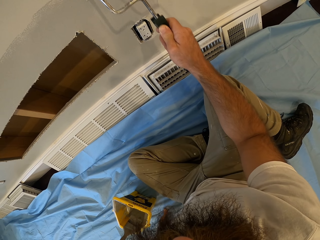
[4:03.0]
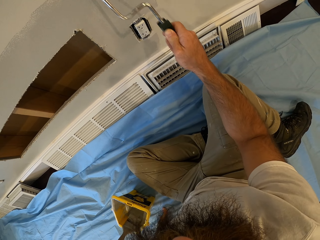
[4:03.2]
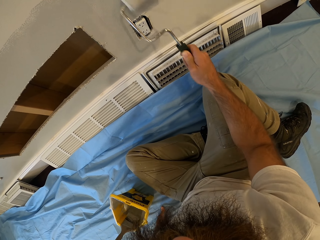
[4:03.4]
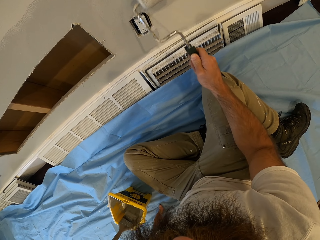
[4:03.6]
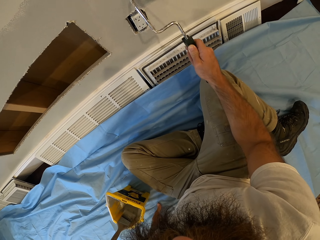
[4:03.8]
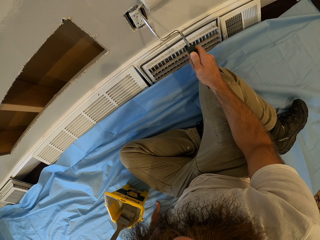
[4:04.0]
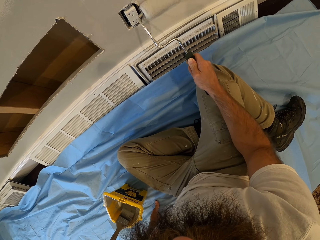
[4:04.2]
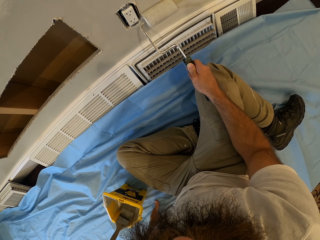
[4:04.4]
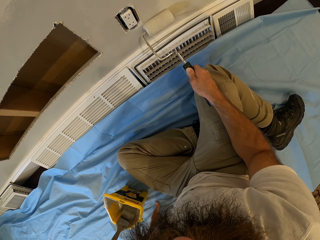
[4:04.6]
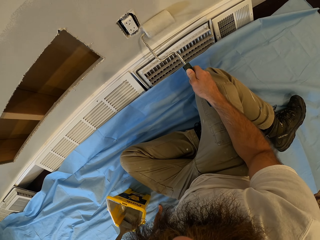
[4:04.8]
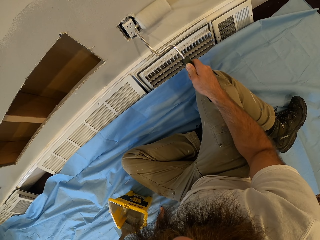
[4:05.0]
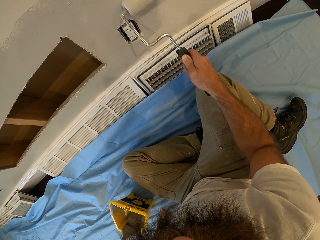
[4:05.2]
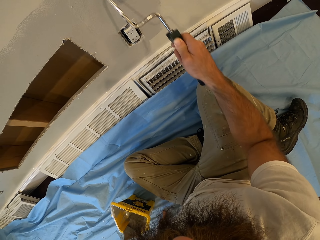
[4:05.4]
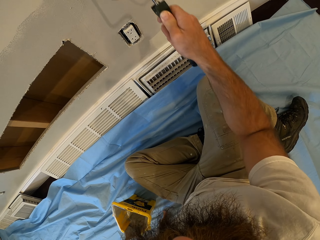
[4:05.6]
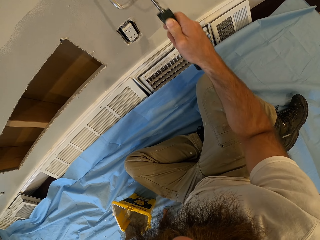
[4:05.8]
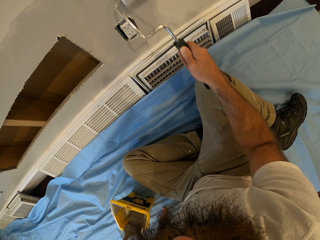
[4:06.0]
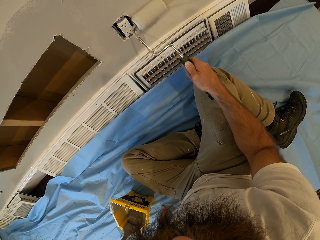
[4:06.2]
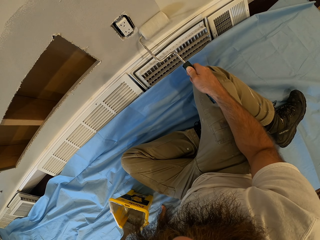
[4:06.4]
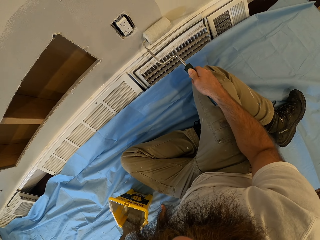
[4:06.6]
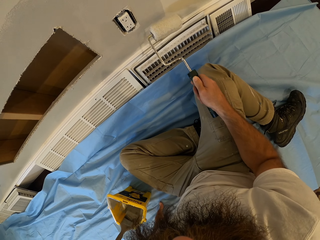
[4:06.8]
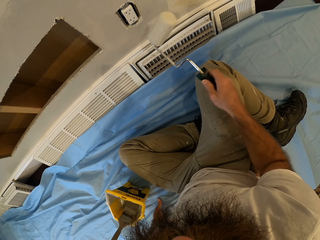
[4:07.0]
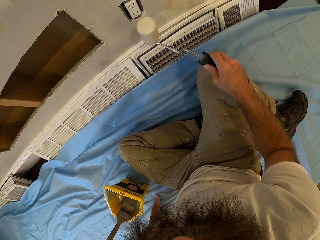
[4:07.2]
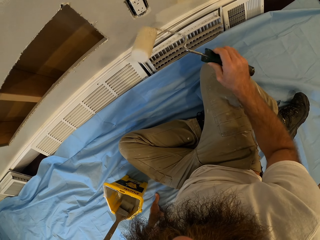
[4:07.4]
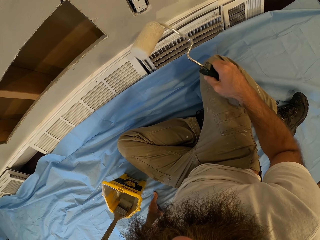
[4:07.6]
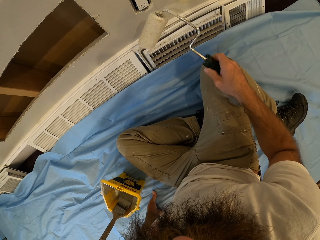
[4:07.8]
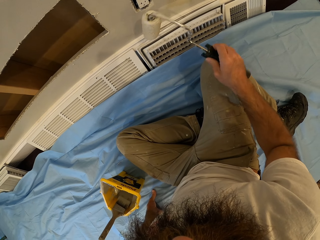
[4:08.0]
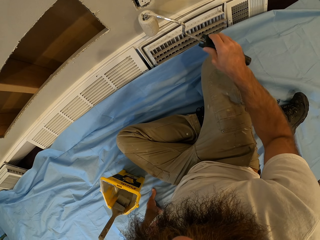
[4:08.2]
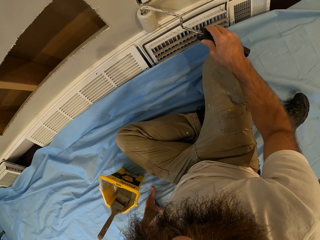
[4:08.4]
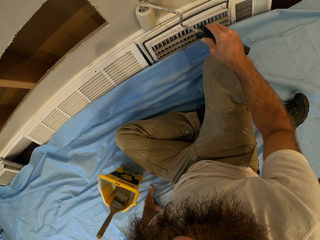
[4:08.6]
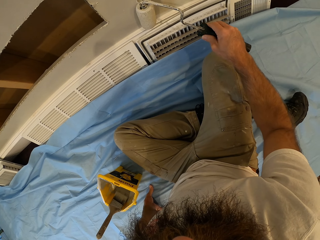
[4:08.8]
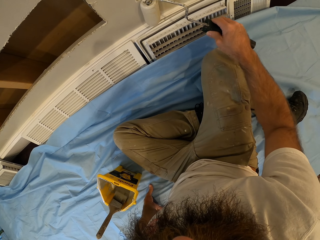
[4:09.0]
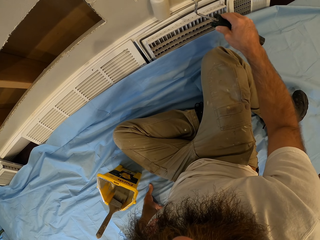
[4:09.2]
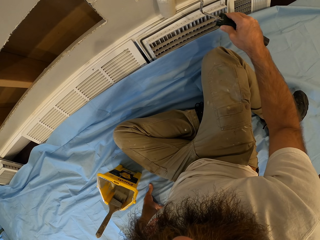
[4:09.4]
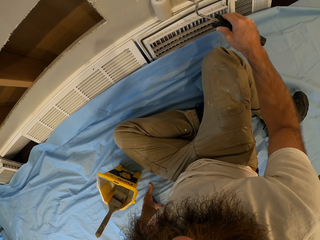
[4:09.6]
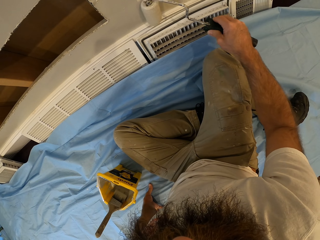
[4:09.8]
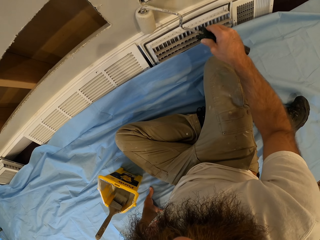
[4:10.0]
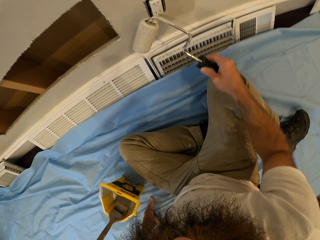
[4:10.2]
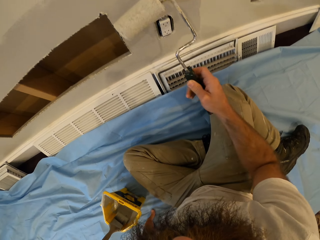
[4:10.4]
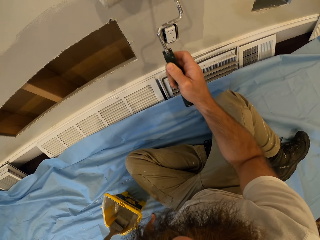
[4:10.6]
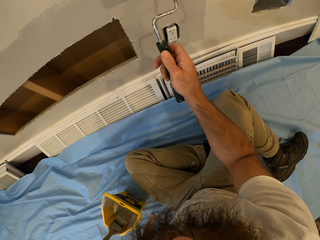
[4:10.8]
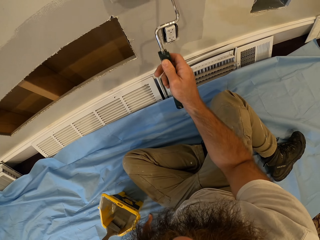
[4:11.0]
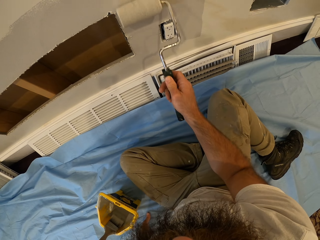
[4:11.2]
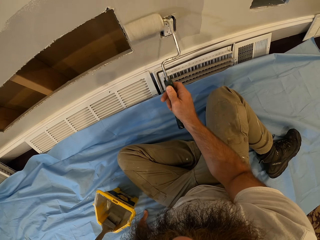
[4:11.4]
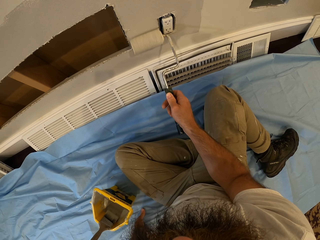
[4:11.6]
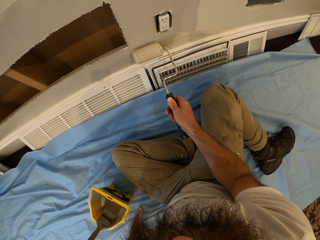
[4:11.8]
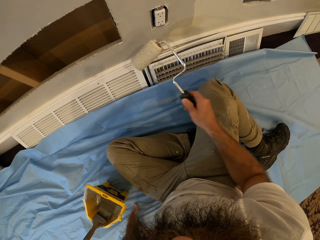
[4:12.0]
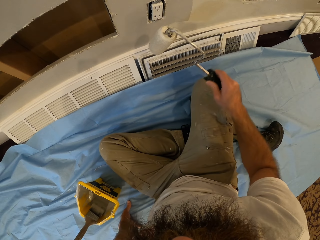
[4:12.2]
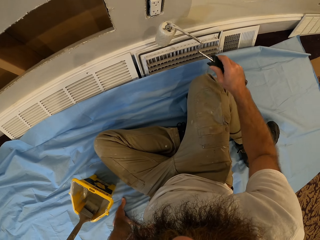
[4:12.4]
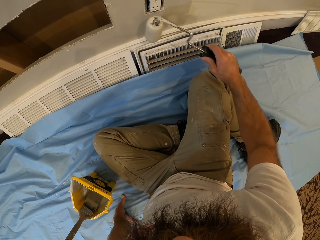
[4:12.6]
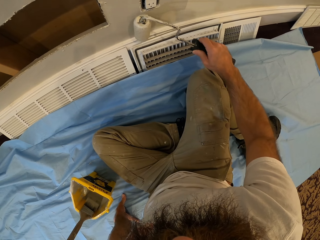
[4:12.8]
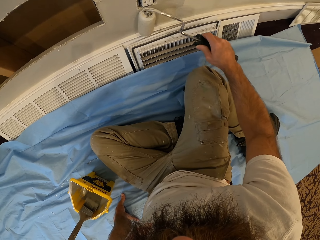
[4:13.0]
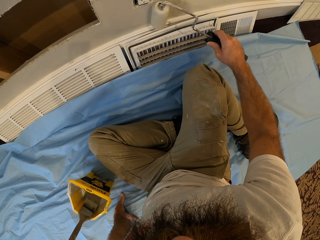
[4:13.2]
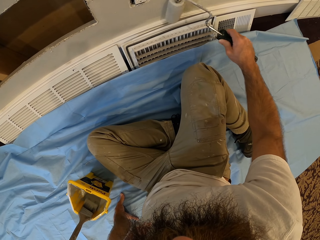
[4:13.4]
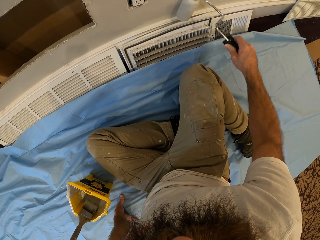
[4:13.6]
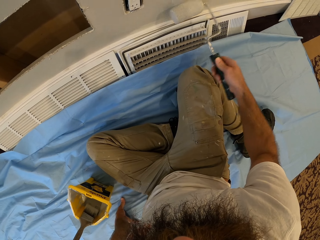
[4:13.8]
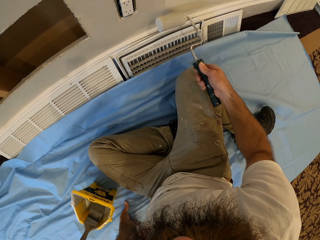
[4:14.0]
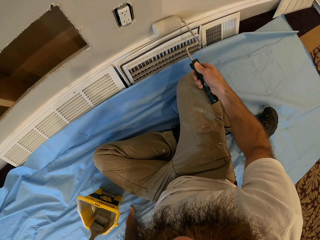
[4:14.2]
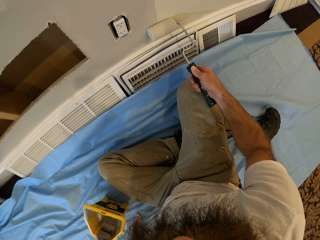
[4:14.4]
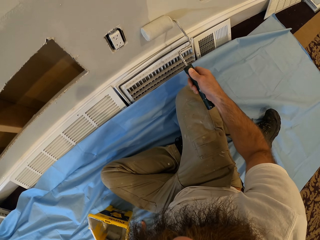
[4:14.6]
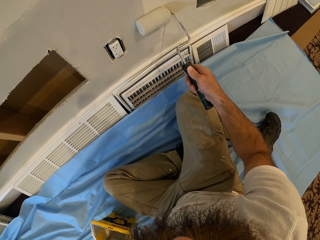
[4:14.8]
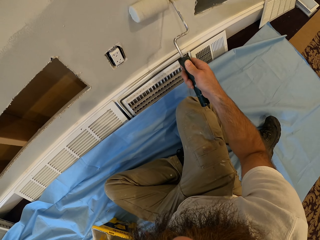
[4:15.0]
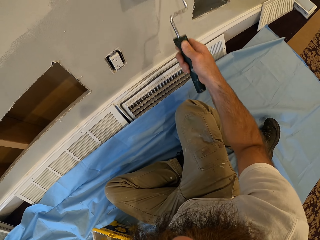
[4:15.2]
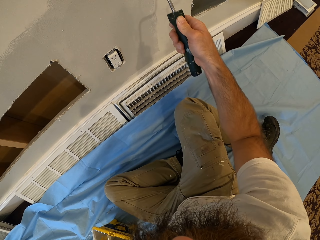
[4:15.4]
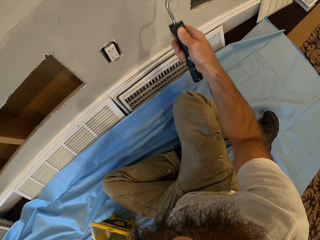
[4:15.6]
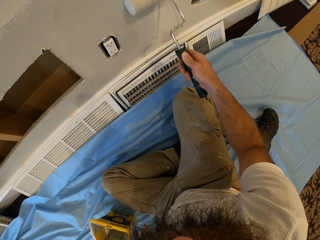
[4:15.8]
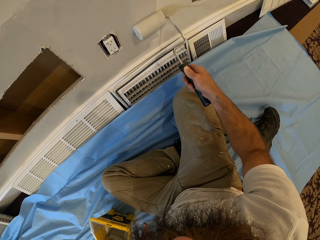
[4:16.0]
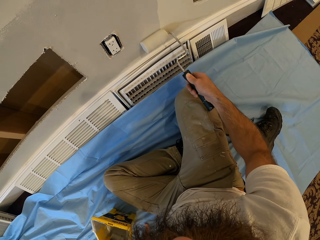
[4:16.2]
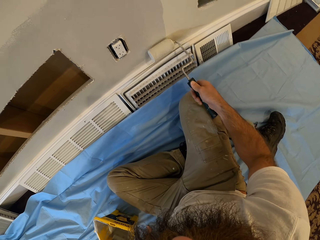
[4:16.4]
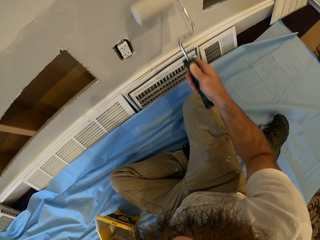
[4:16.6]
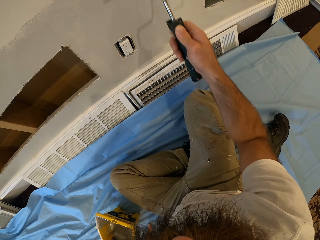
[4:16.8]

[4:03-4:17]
The camera wearer removes the roller brush in his right hand from the wall. He paints the wall with the roller brush in his right hand.

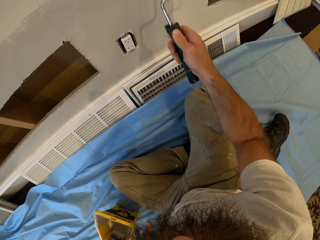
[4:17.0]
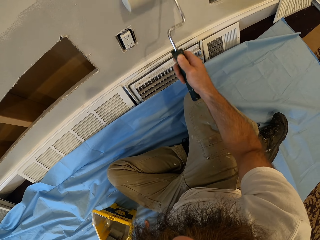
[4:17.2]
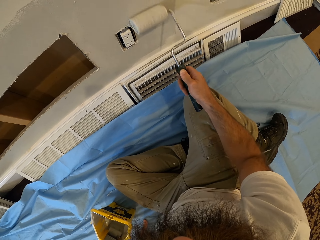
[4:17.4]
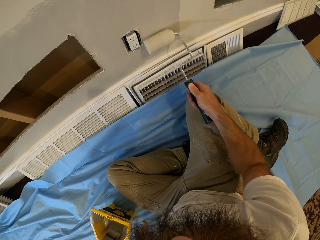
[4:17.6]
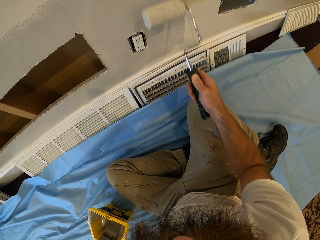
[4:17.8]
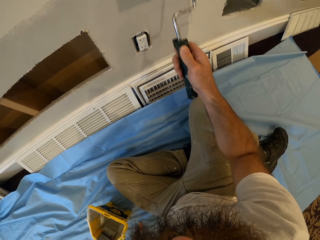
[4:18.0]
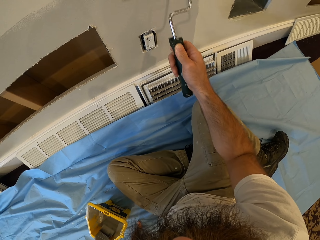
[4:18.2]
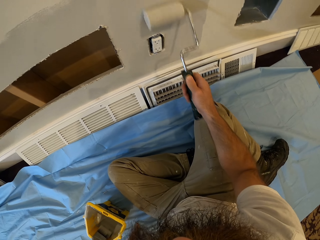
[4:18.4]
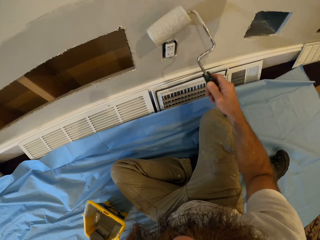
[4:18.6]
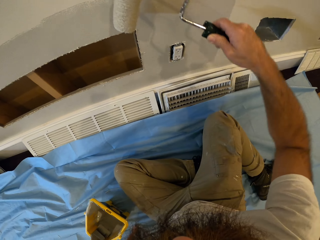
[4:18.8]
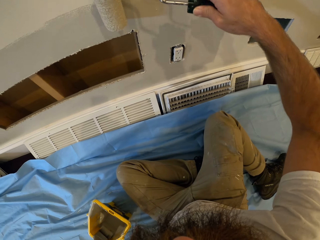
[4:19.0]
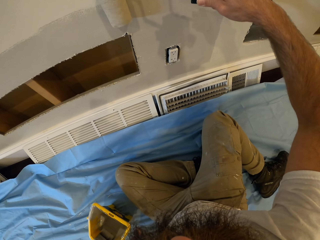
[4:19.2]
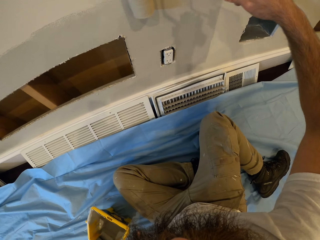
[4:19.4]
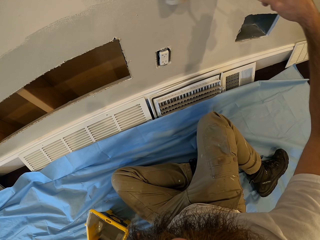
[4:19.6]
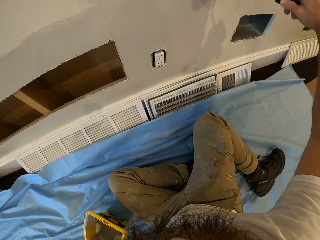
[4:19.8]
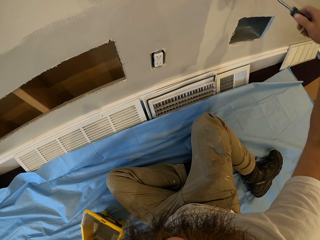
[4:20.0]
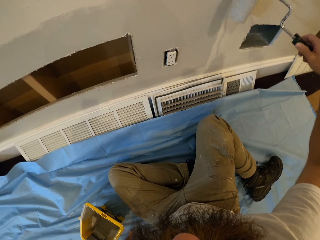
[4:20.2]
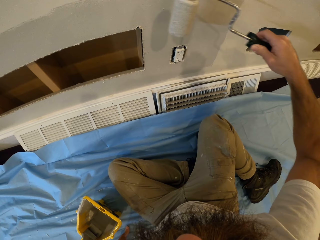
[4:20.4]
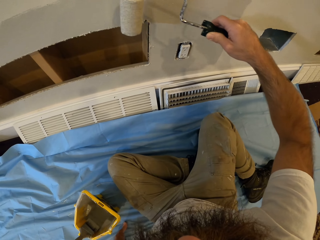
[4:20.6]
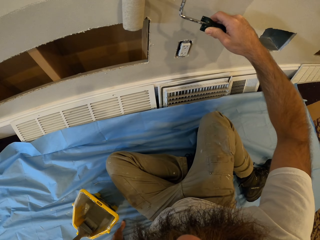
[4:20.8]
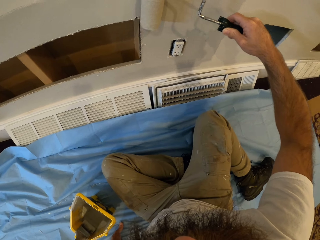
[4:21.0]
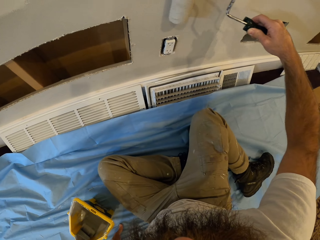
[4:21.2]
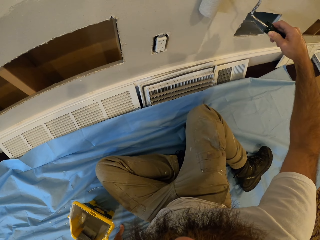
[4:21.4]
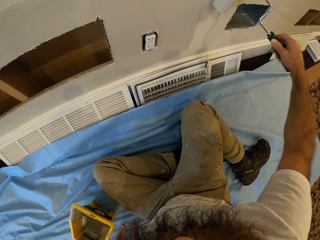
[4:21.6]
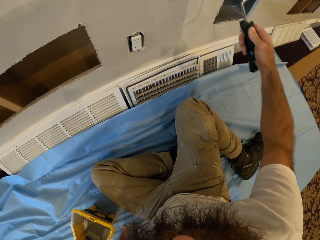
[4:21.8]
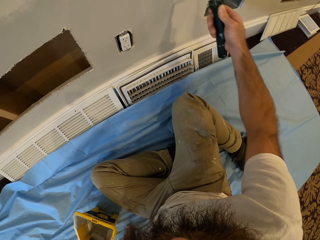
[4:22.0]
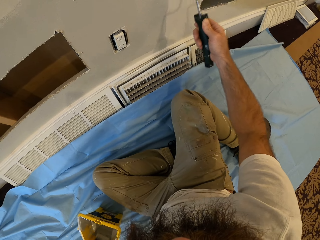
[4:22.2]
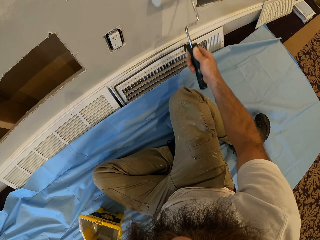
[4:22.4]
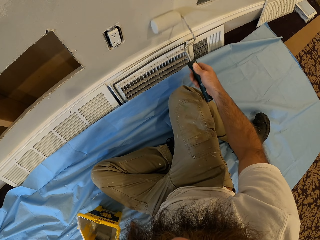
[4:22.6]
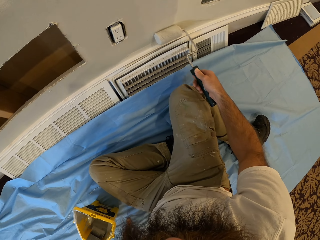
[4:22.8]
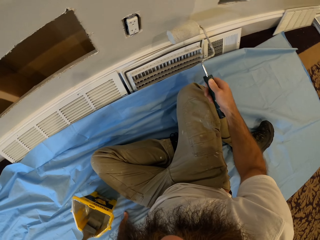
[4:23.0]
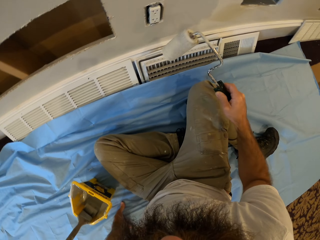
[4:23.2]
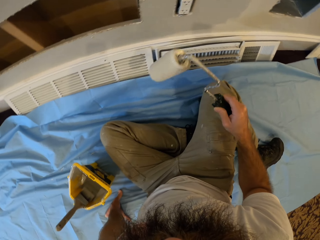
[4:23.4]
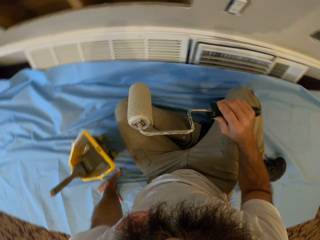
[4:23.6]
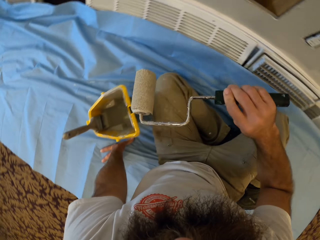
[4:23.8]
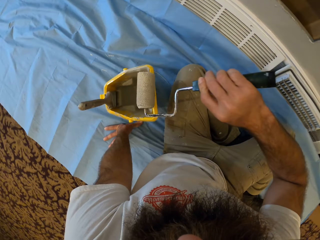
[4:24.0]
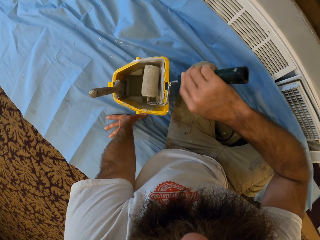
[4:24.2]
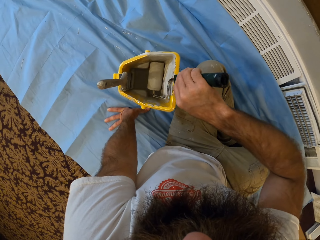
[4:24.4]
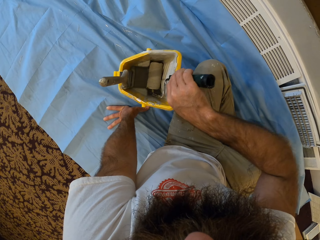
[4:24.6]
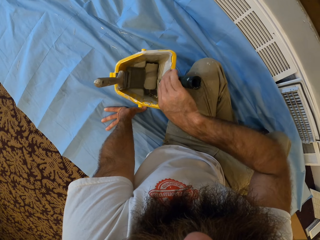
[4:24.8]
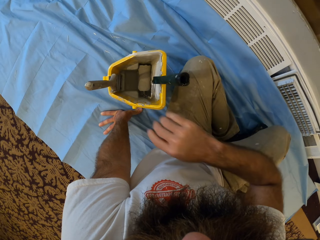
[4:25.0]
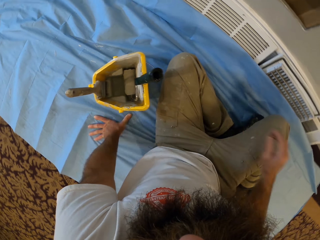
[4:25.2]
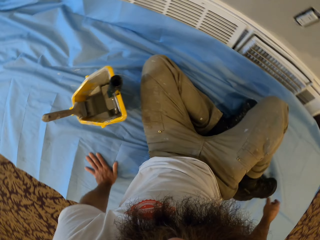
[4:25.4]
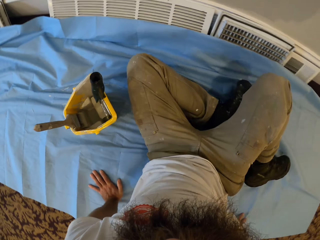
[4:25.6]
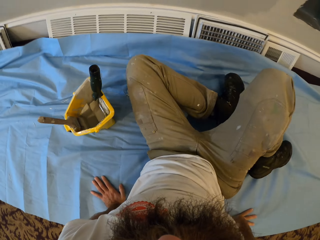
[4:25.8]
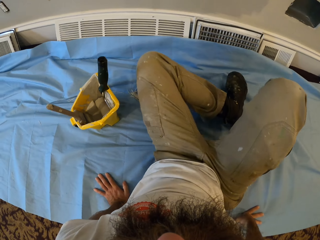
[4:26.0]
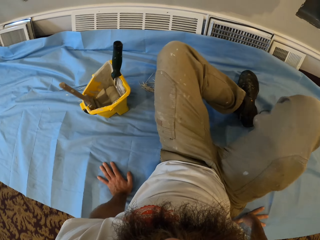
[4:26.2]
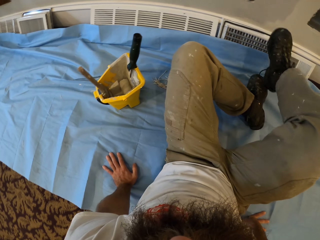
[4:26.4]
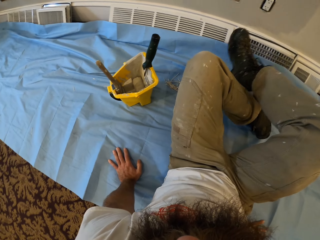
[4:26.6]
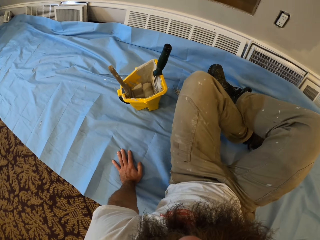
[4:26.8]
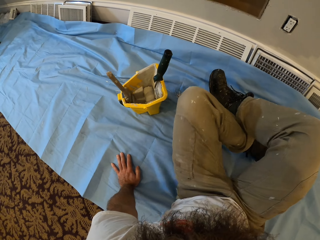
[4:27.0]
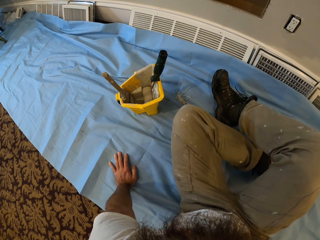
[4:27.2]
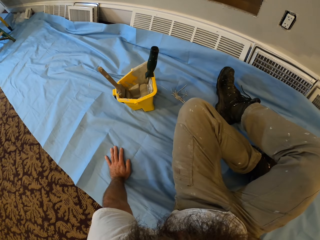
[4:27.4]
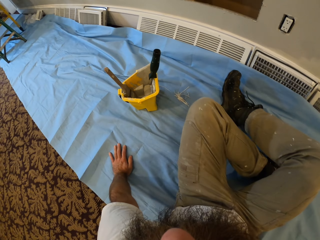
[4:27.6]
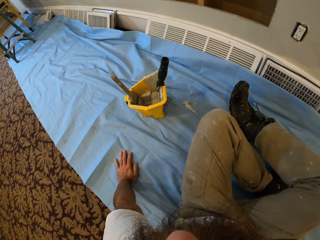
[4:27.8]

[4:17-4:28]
The camera wearer removes the roller brush in his right hand from the wall. He drops the roller brush in his right hand in the paint bucket. He adjusts himself on the mat and folds his legs.
